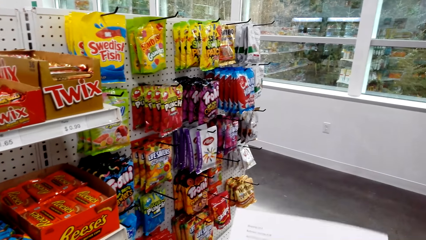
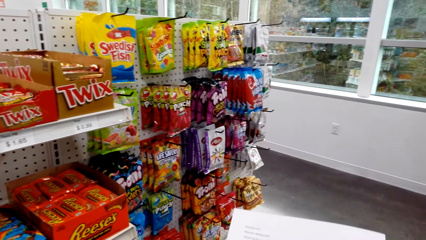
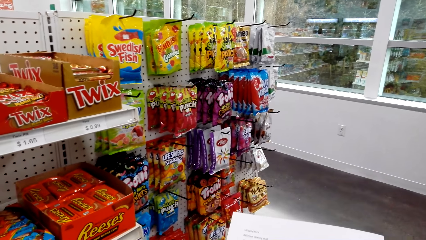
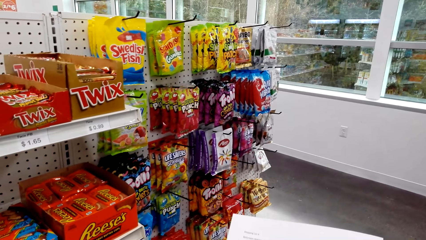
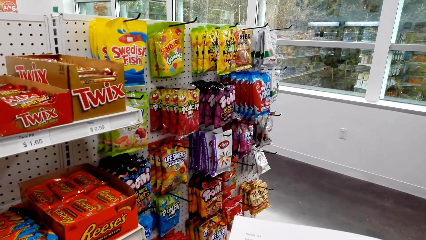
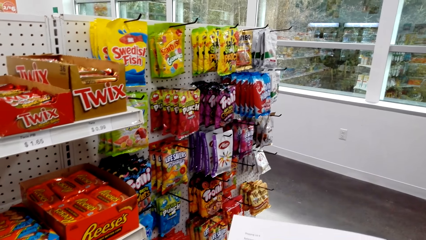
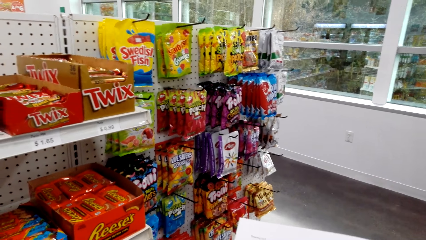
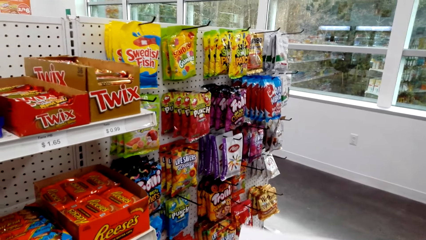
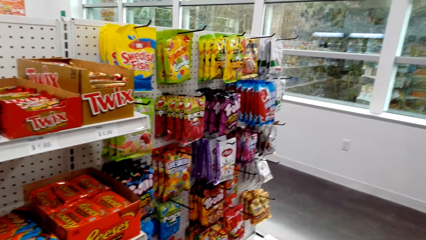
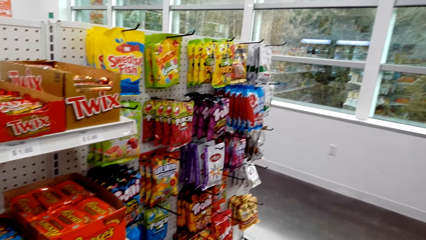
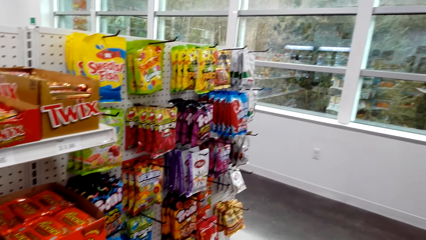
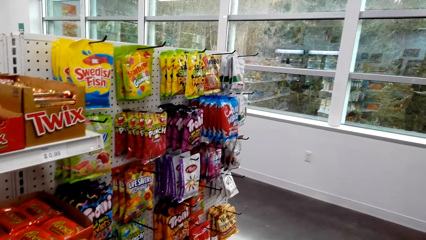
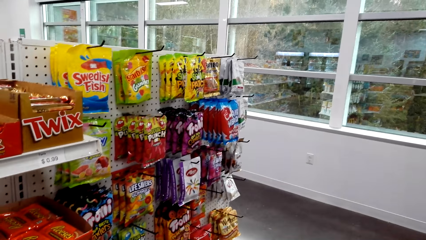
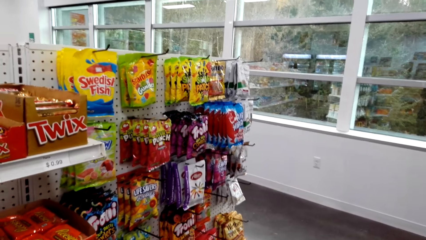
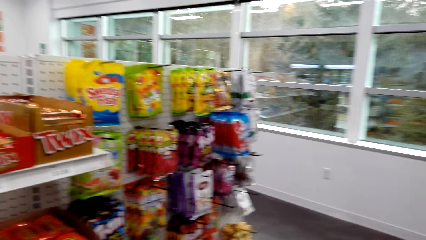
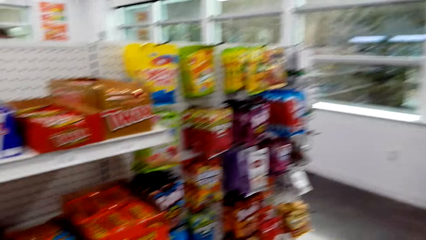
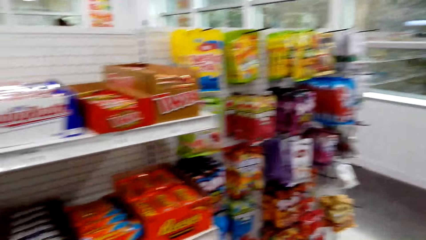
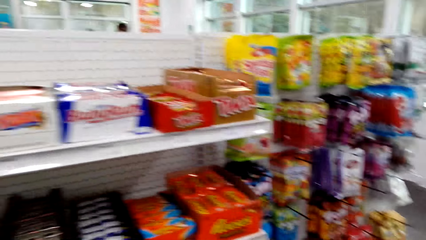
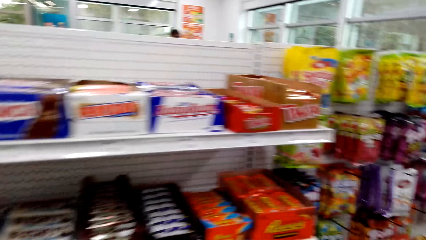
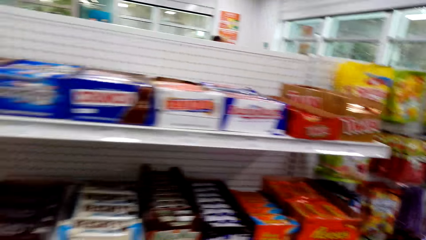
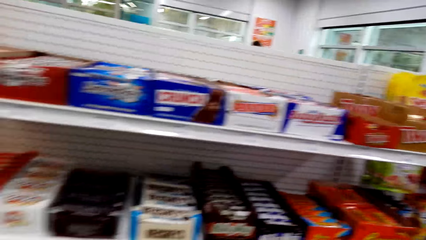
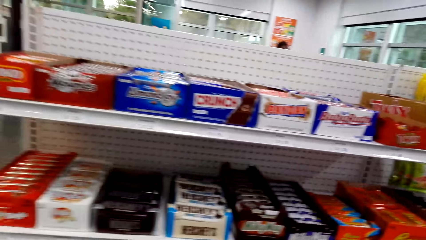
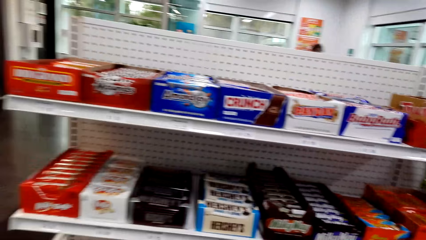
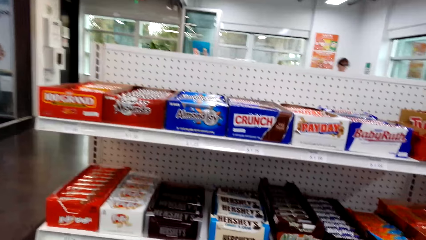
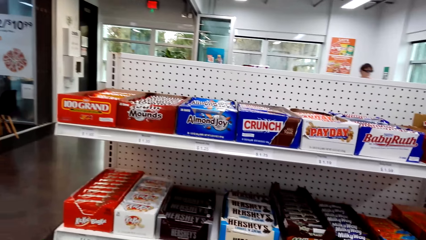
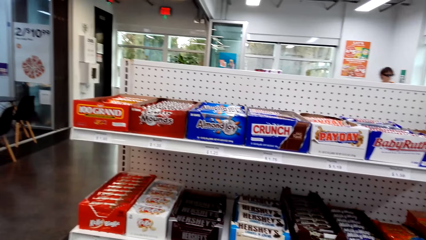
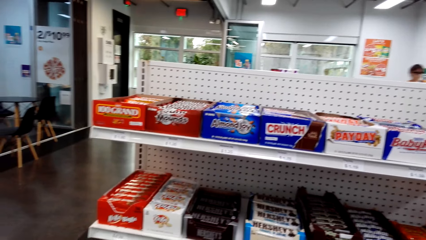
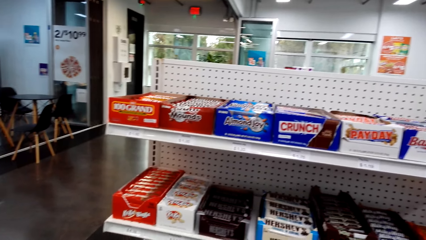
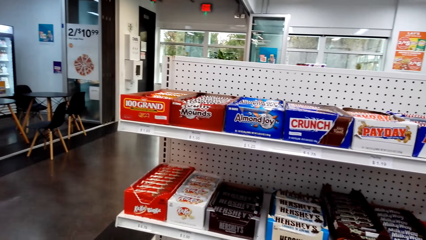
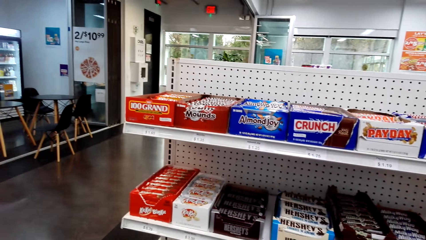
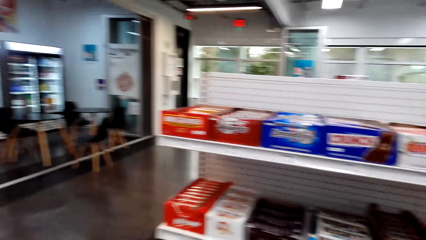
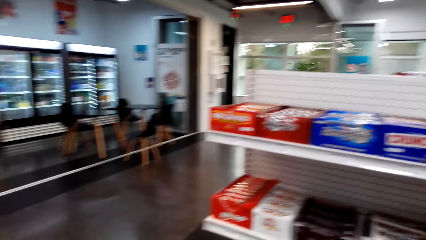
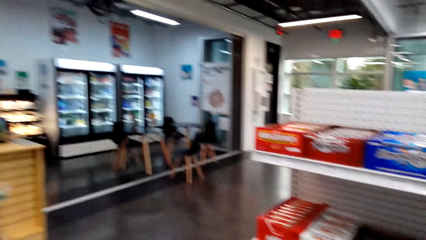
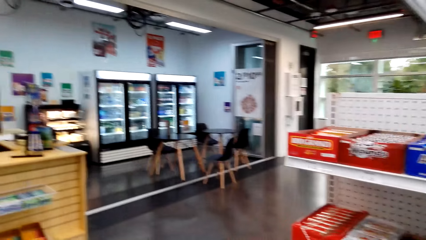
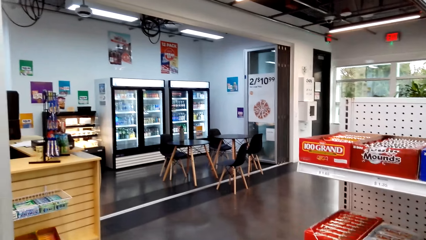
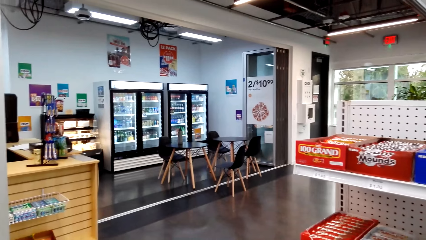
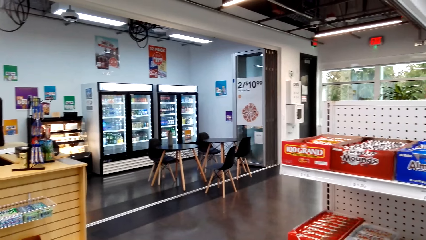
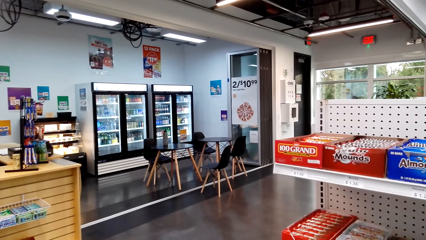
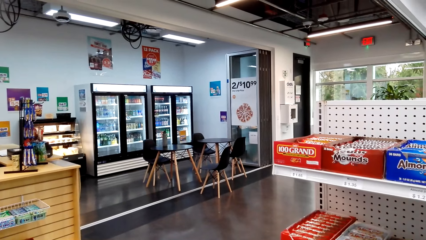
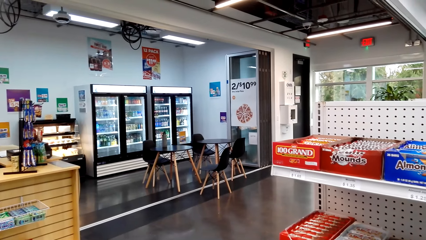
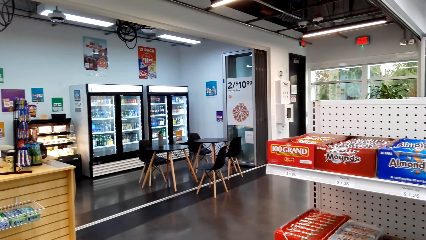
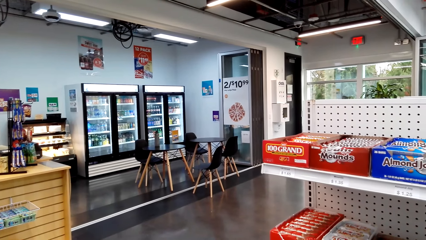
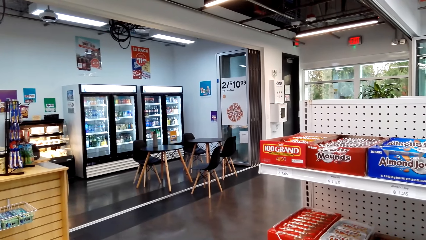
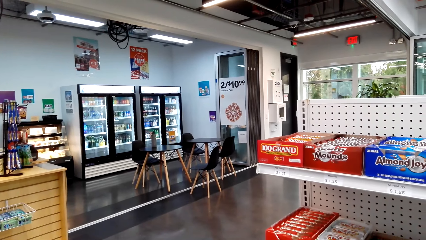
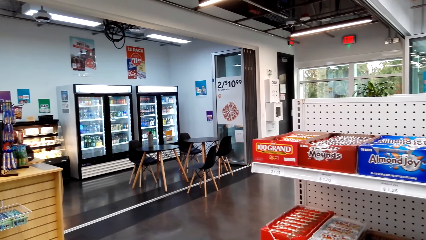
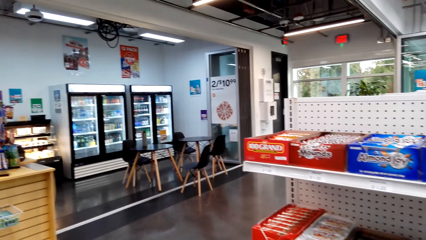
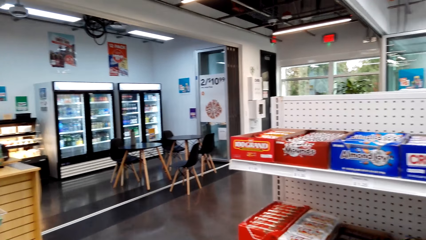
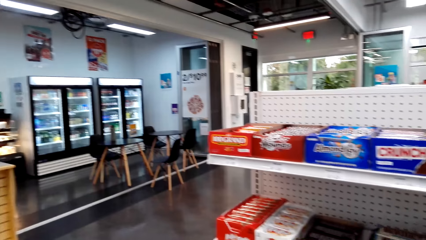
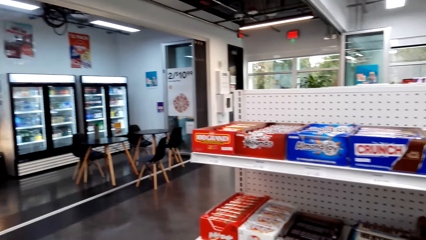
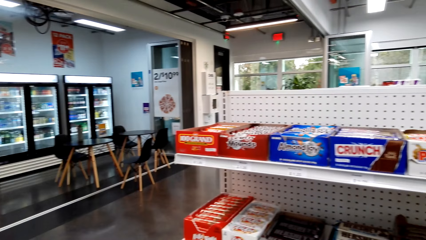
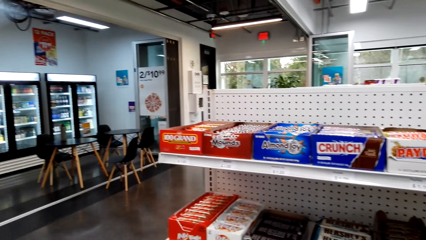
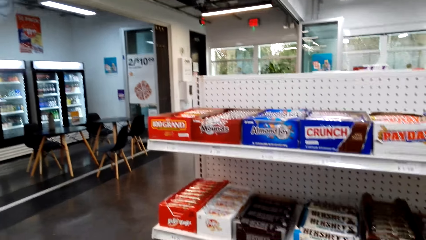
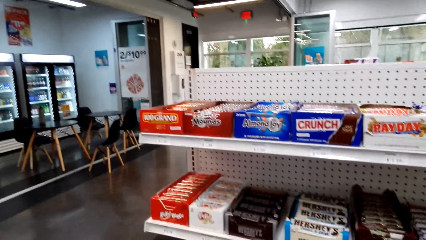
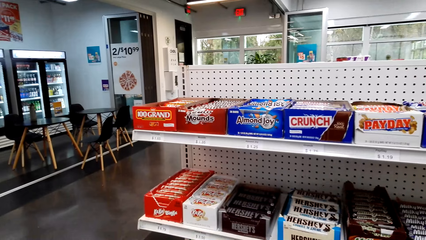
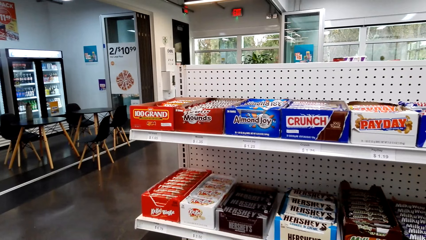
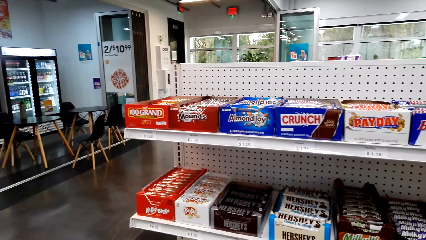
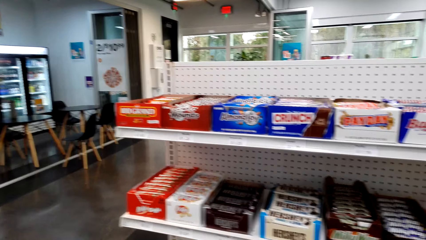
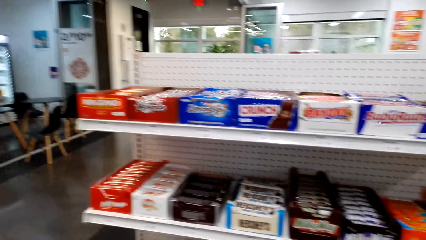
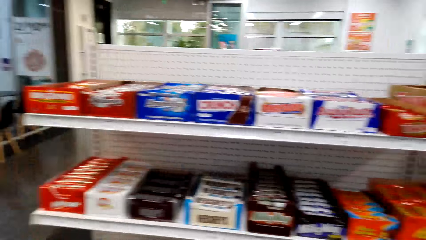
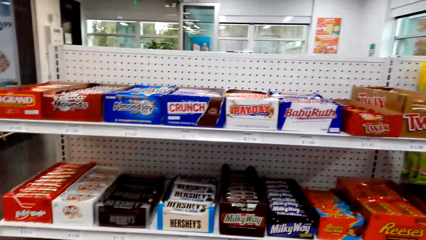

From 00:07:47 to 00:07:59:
The camera wearer looks at the sheet of paper. They walk on the floor.

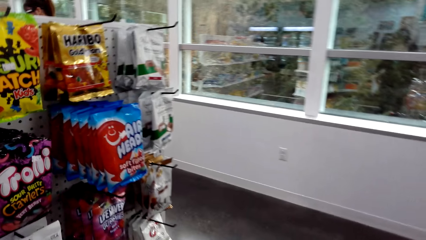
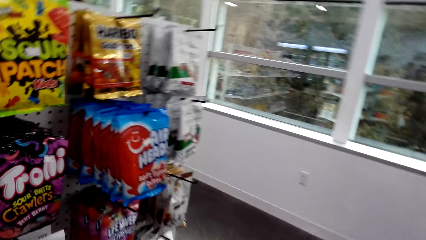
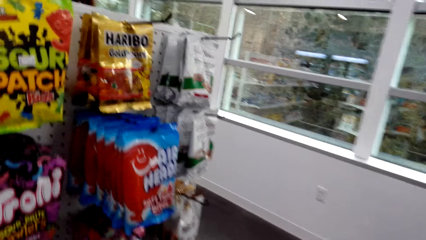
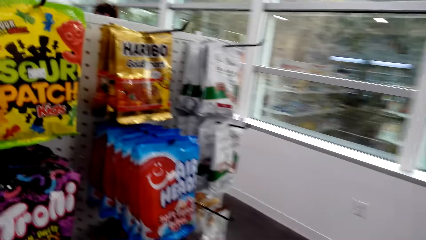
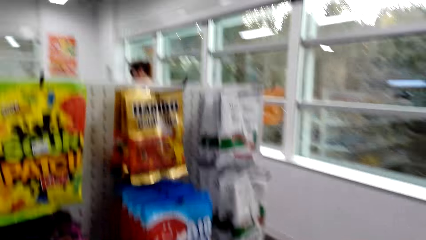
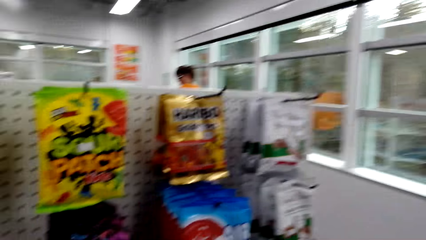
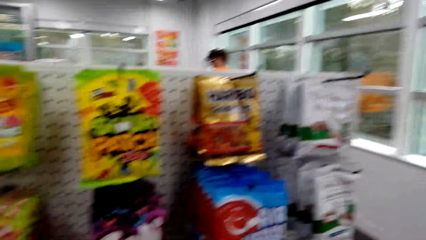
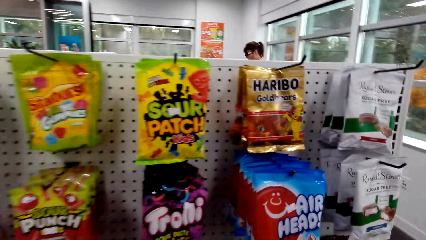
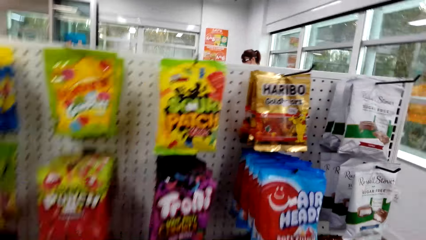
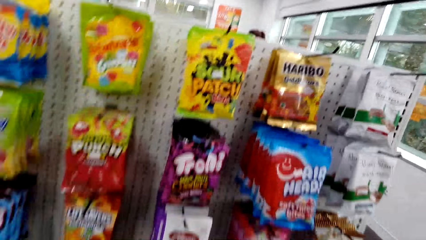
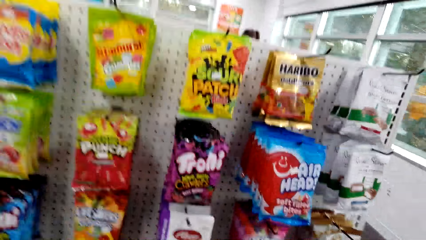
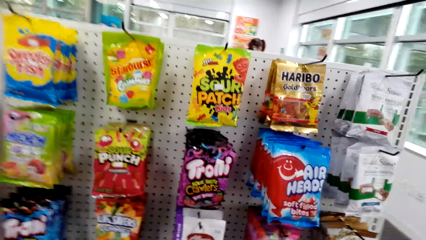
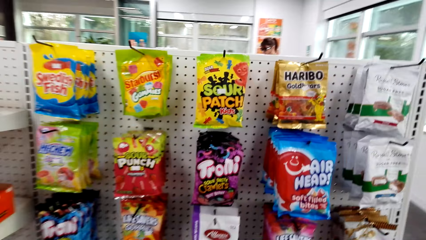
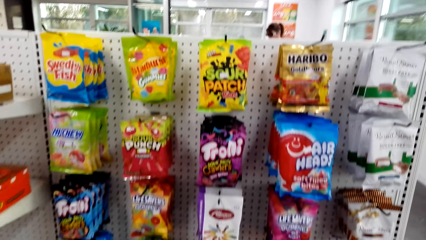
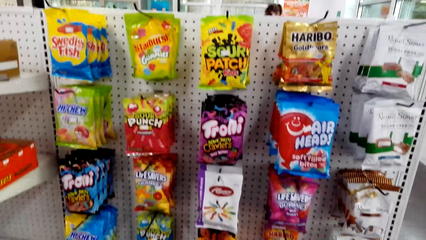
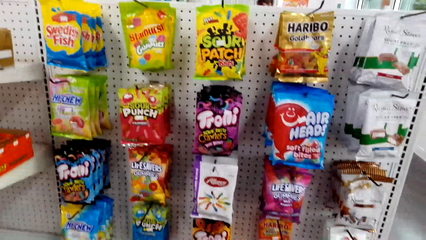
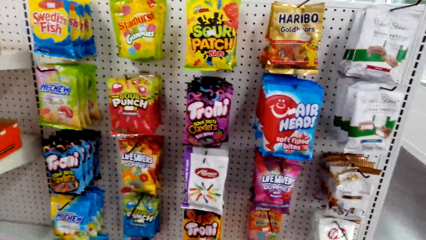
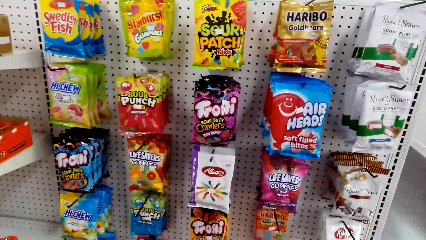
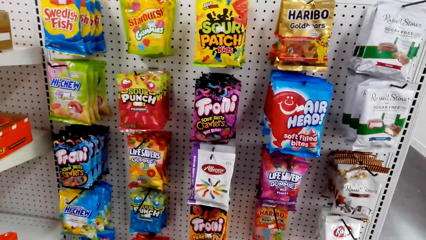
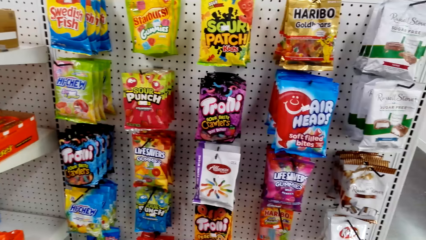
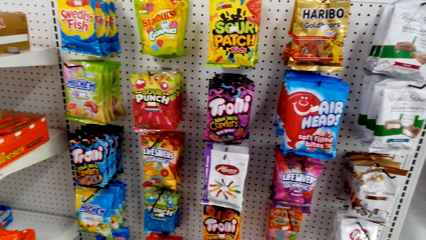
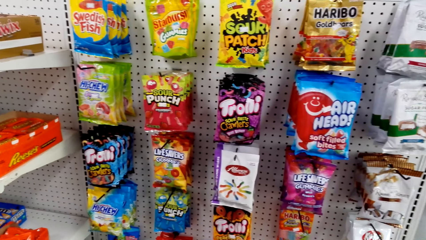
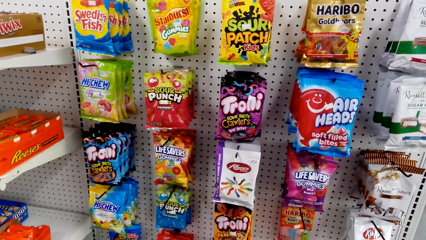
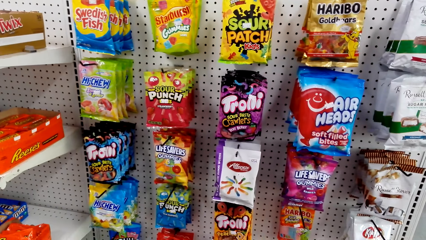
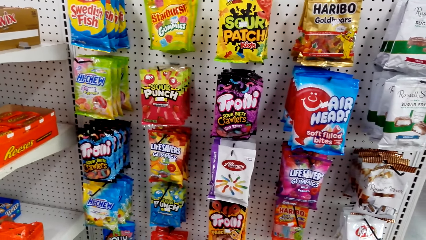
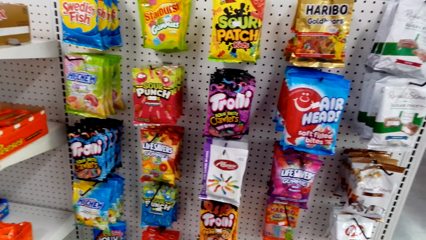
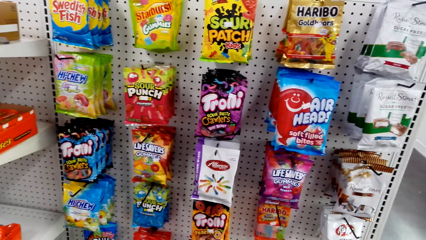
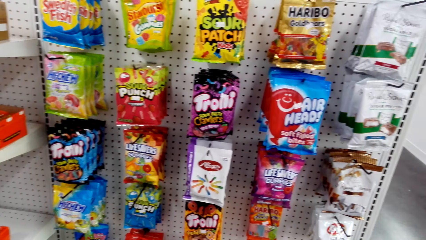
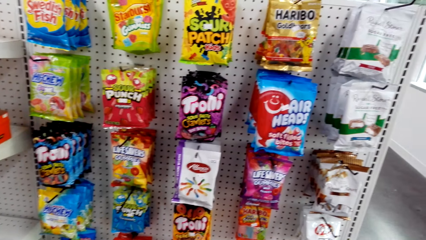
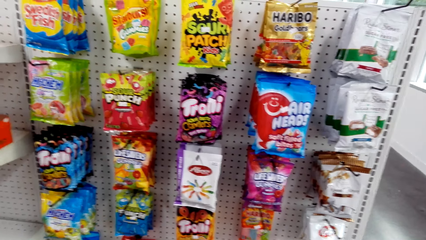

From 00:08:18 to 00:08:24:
The camera wearer stands on the floor.
